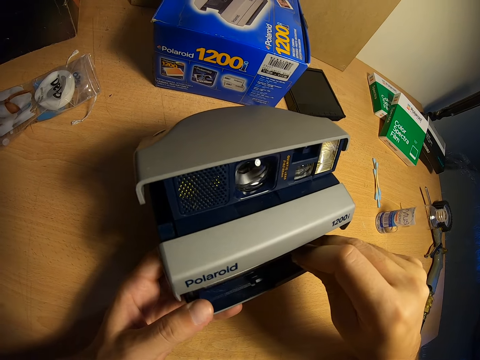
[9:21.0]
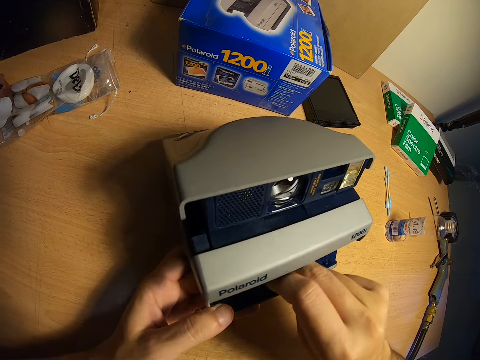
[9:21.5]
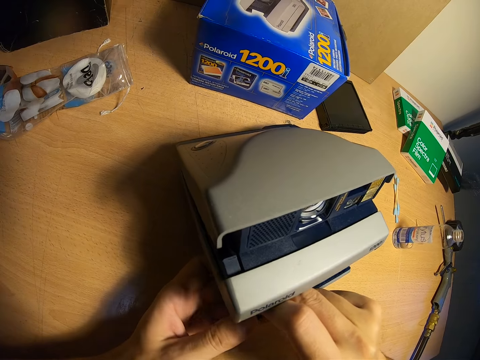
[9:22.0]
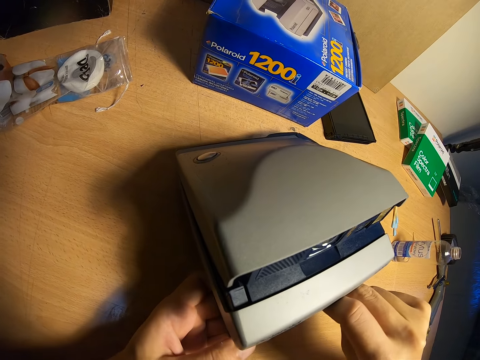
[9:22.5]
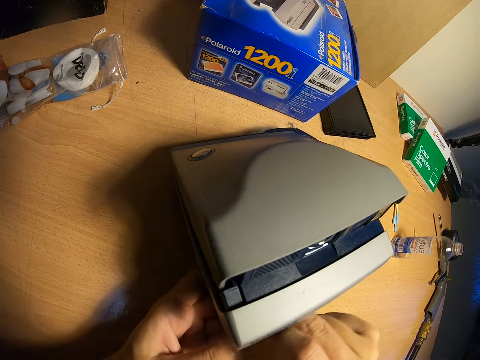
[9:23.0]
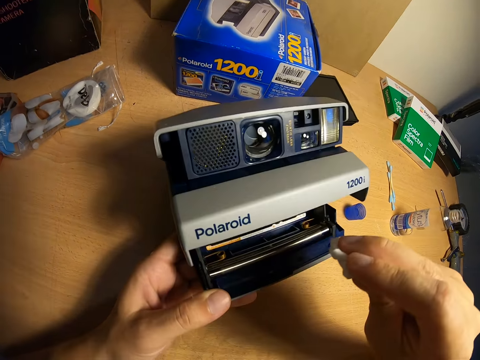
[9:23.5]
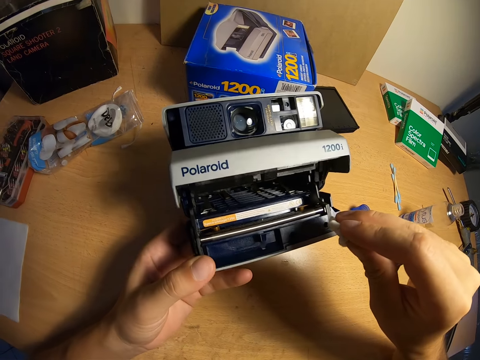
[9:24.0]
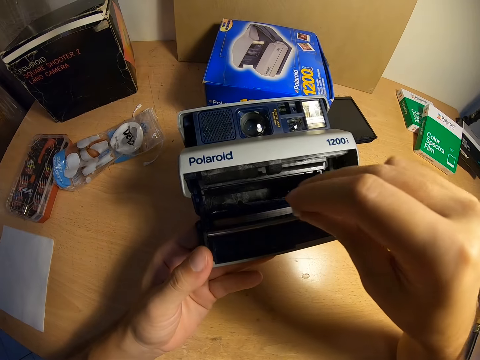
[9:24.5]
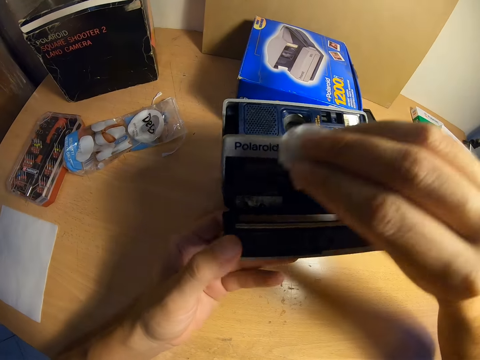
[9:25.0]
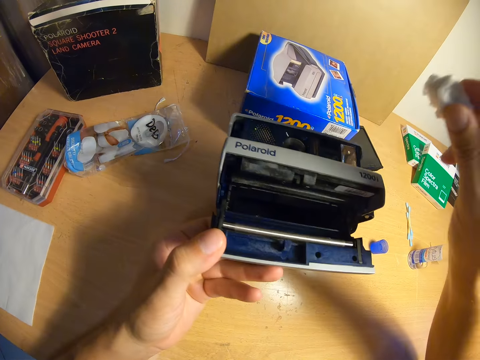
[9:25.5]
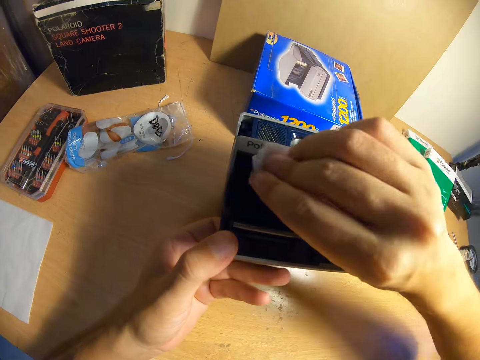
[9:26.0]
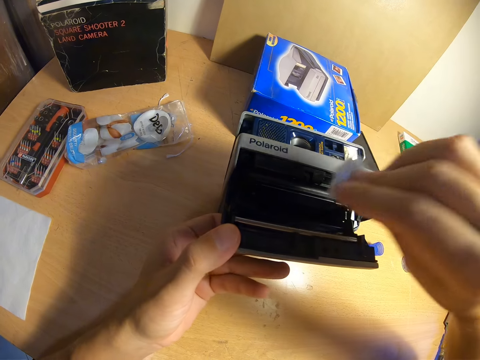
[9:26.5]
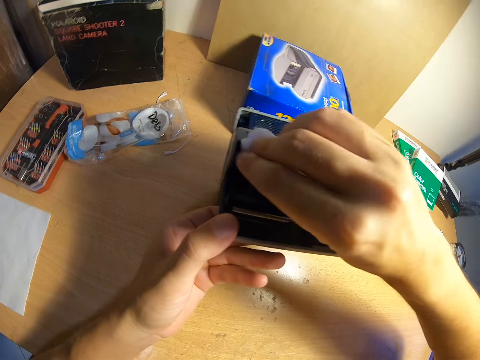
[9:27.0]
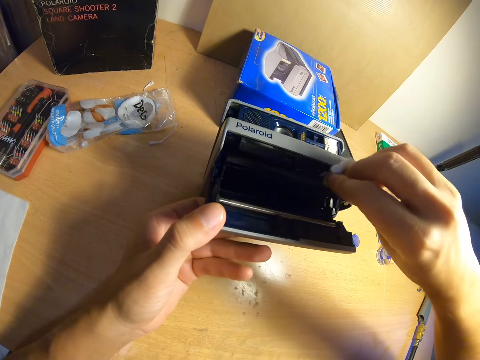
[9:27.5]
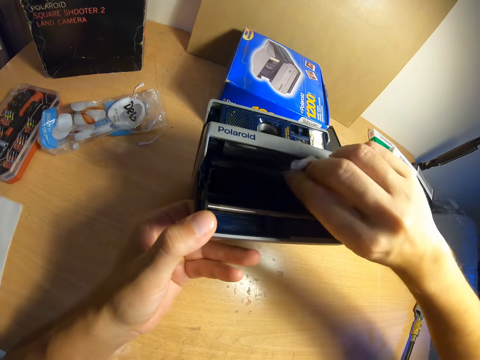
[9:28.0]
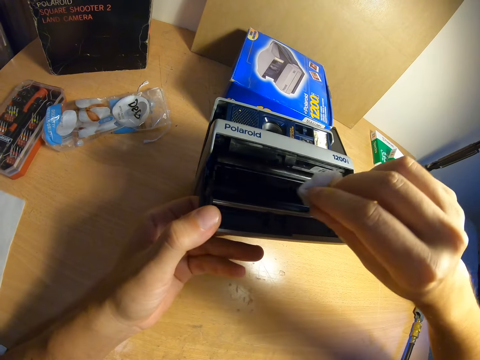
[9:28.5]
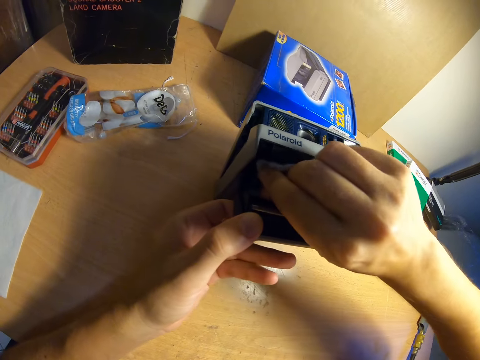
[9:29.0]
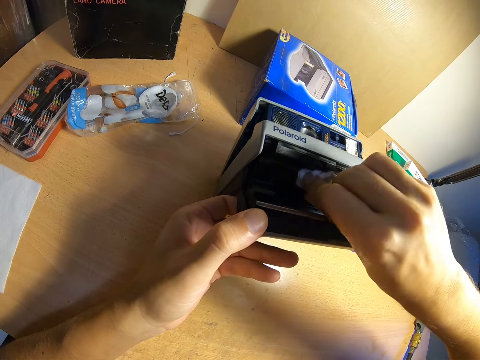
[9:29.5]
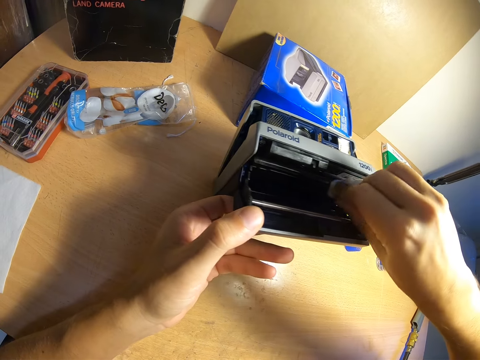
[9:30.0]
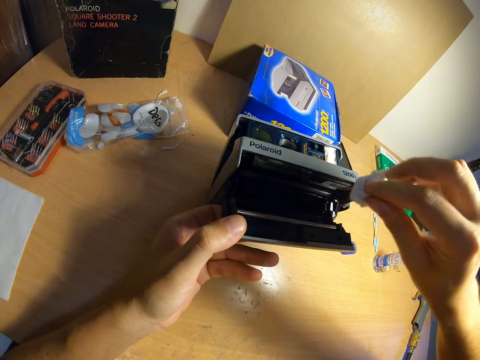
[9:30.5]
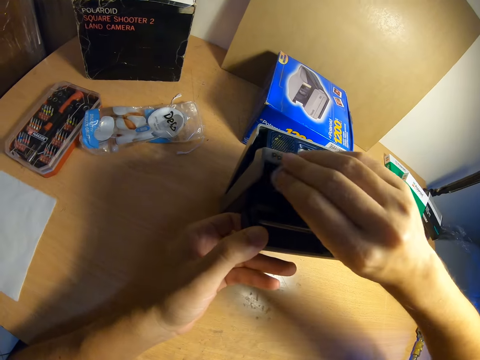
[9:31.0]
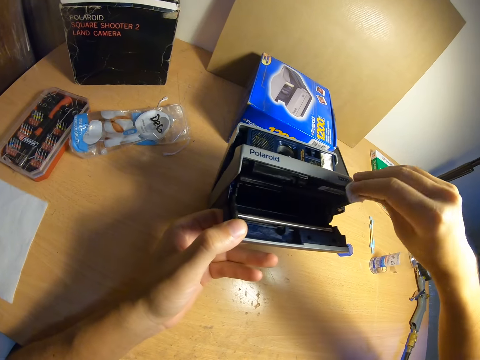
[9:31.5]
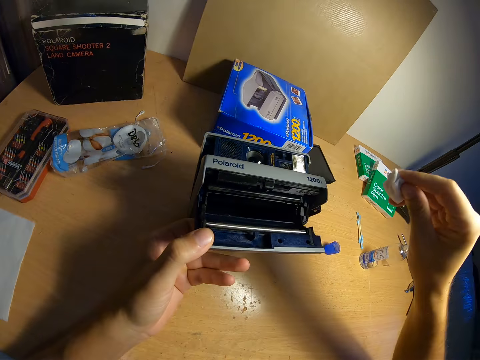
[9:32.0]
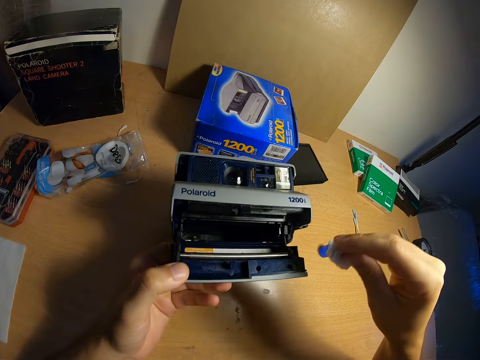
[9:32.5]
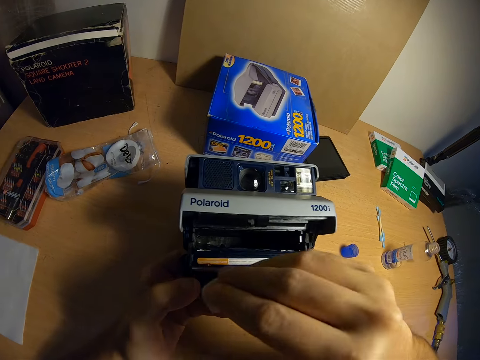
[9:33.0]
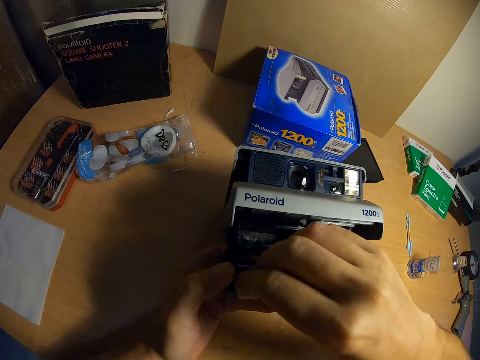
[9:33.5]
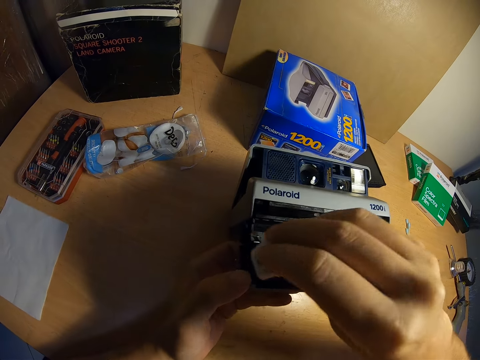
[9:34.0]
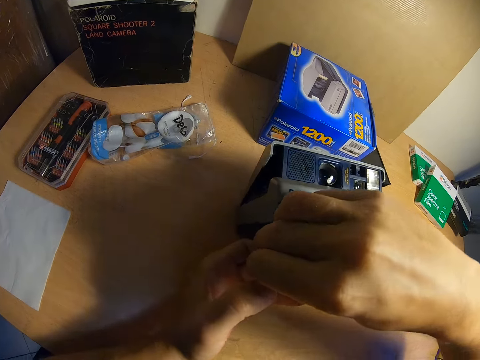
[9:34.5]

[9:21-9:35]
The camera wearer turns up the camera. He moves the camera with his left hand.

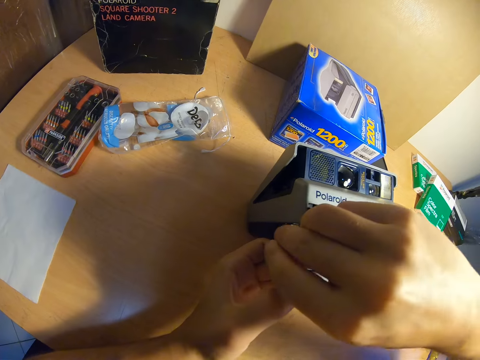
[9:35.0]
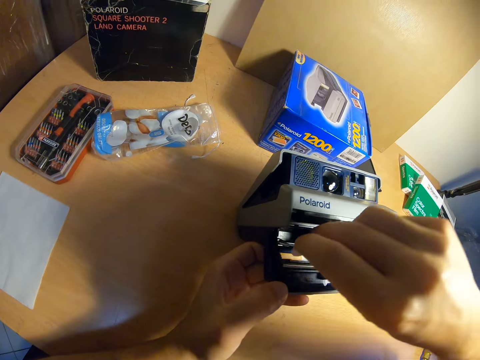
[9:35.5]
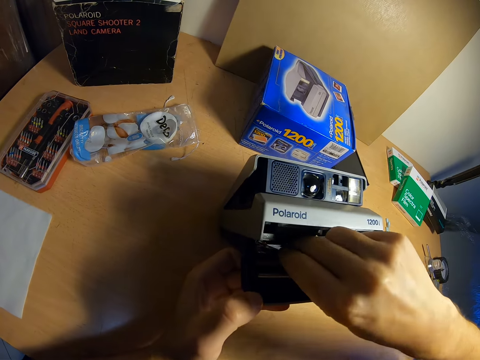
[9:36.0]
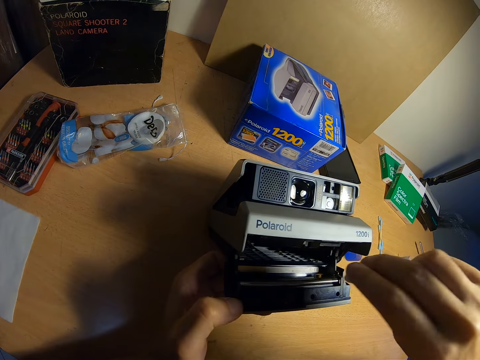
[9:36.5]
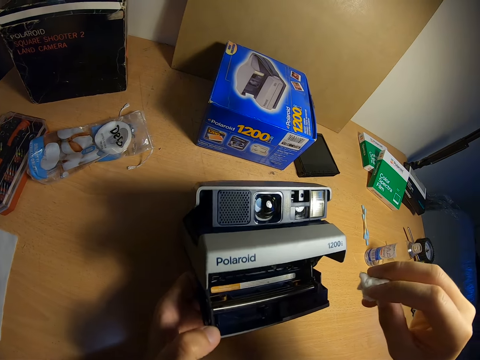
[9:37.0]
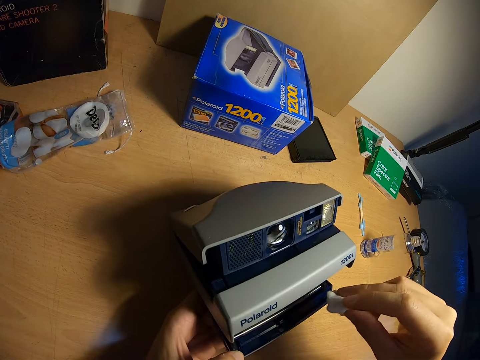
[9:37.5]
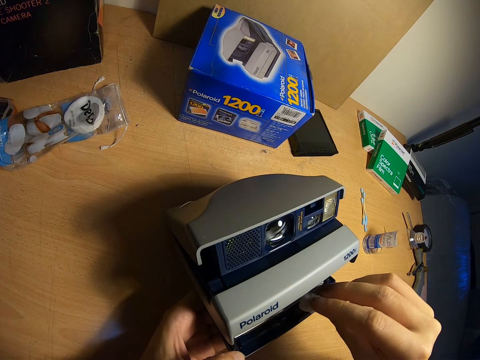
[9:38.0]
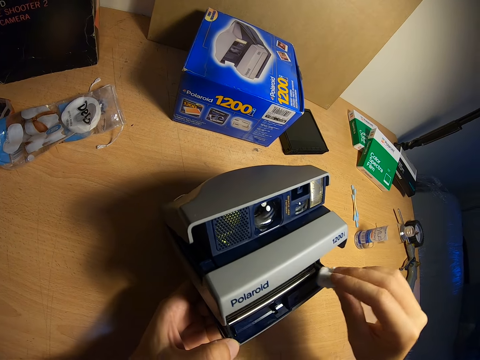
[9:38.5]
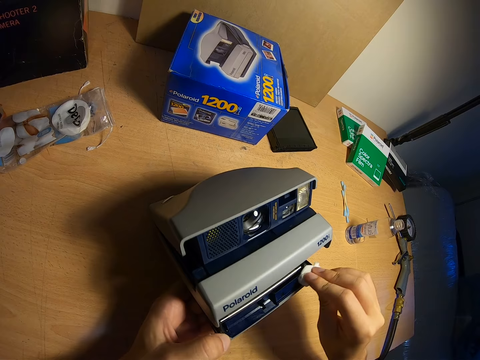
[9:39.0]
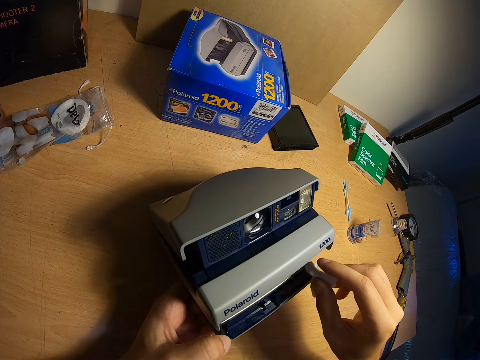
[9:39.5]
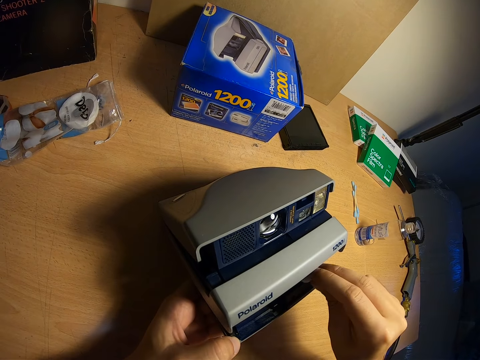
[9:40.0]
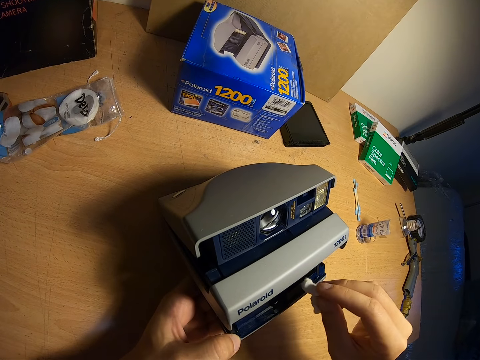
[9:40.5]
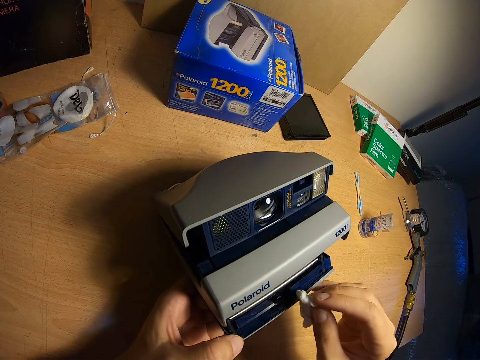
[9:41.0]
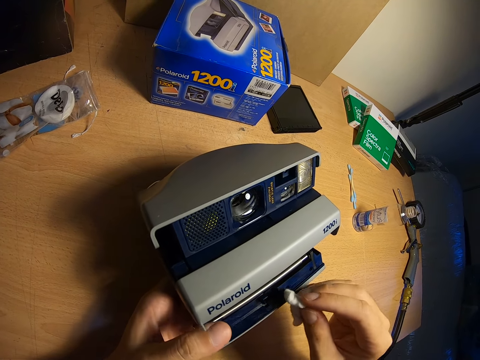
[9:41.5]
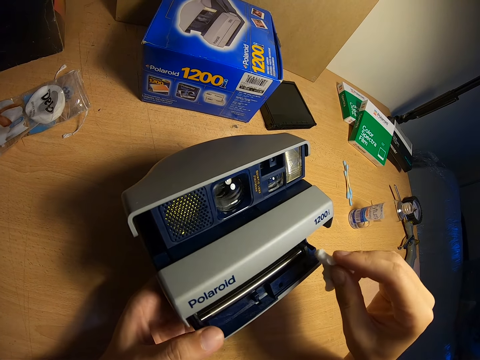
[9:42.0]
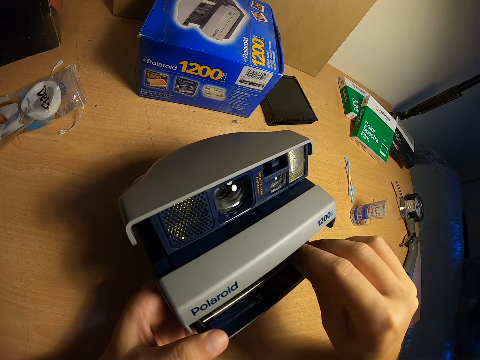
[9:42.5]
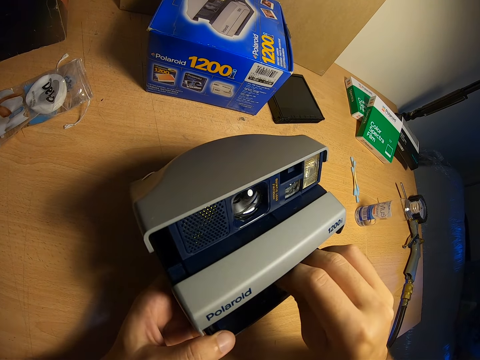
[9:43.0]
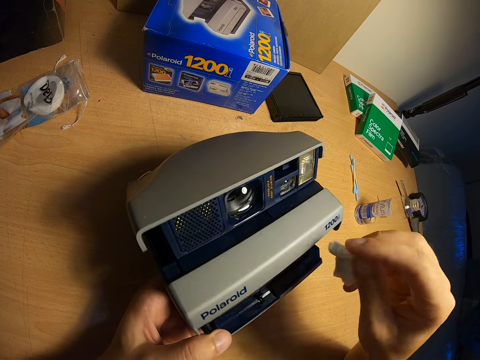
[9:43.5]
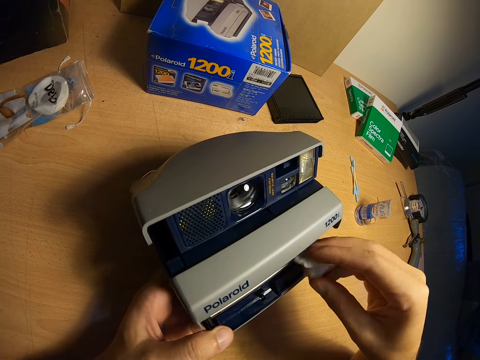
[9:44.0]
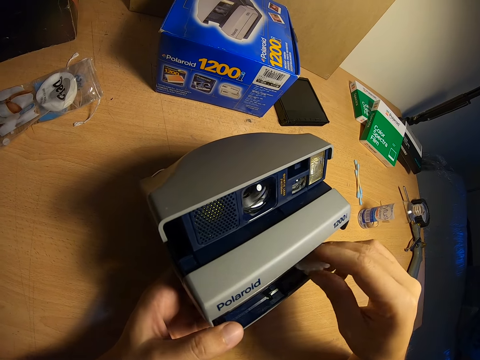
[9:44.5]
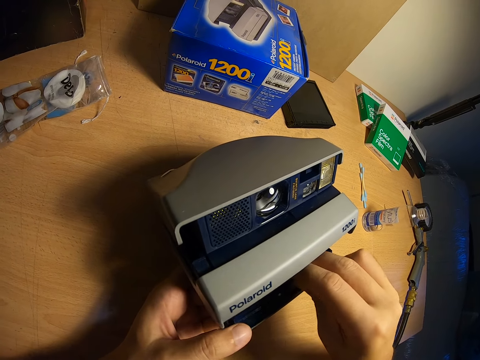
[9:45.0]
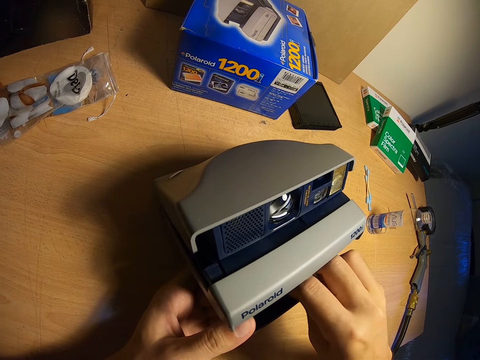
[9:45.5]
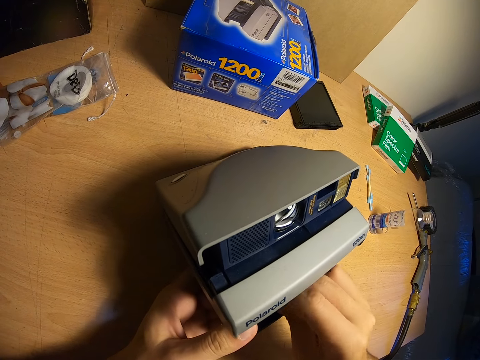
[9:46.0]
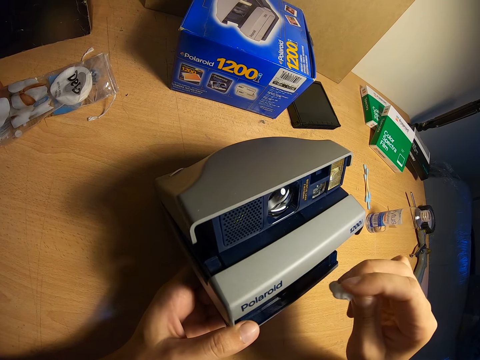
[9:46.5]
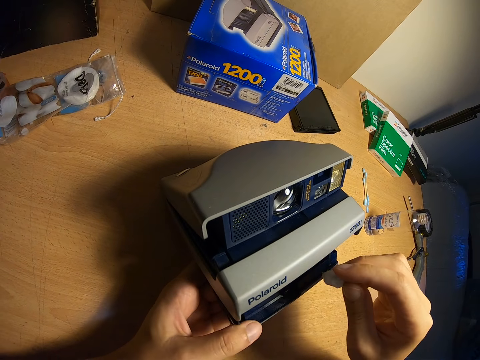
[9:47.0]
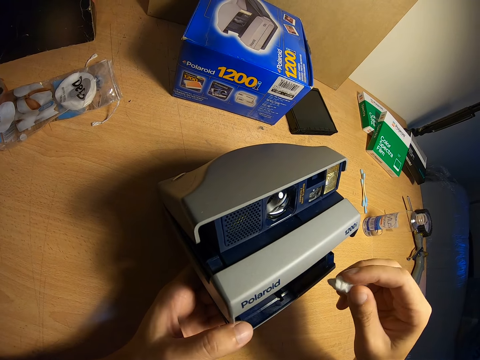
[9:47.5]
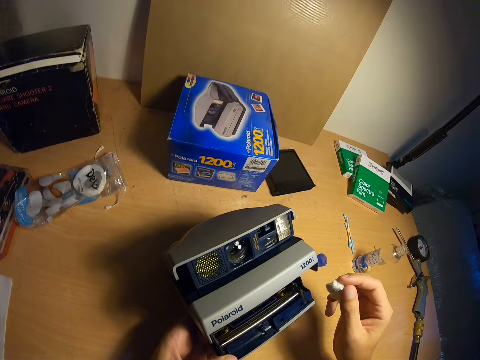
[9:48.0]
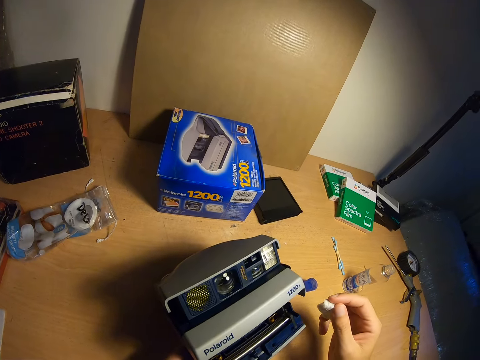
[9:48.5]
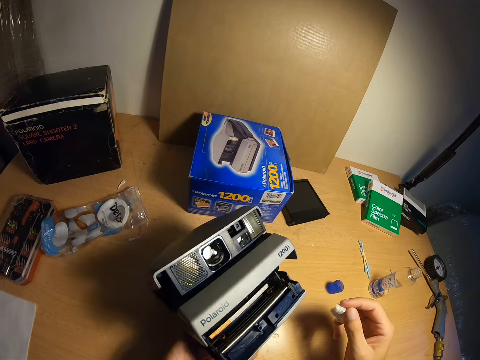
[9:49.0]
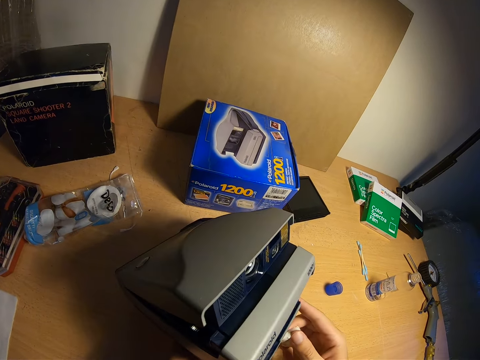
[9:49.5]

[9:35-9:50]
The camera wearer turns down the camera. He removes his right hand from the film eject slot. He moves the camera with his left hand.
